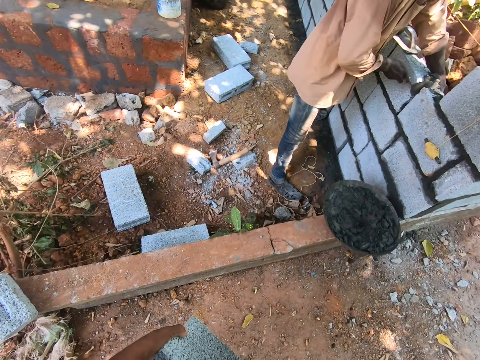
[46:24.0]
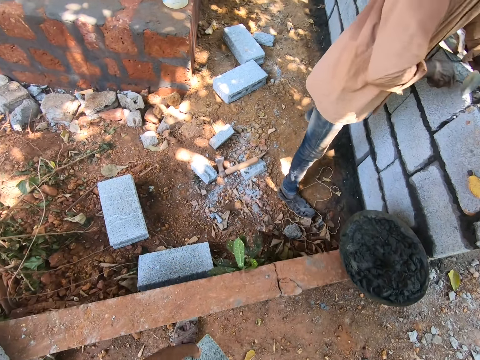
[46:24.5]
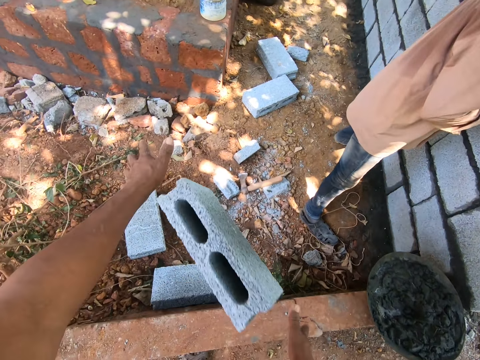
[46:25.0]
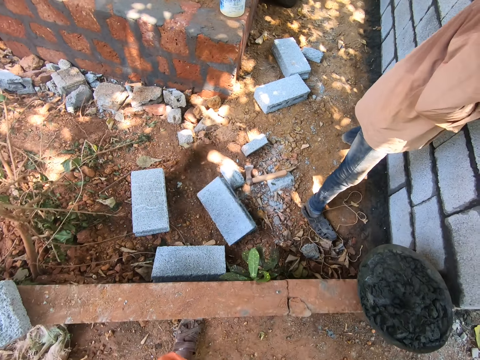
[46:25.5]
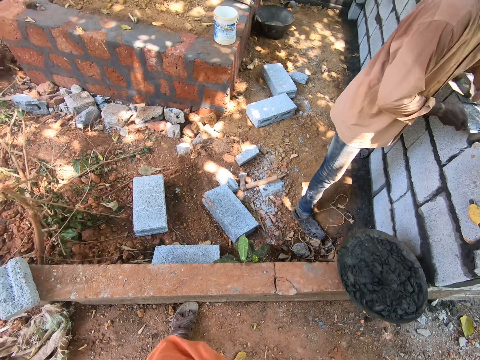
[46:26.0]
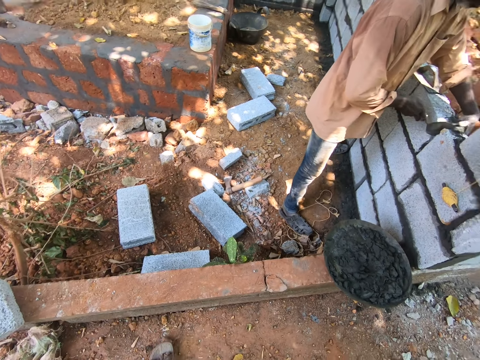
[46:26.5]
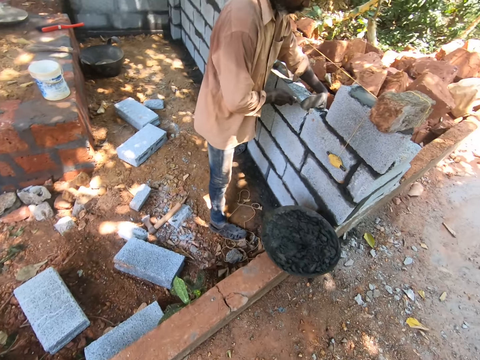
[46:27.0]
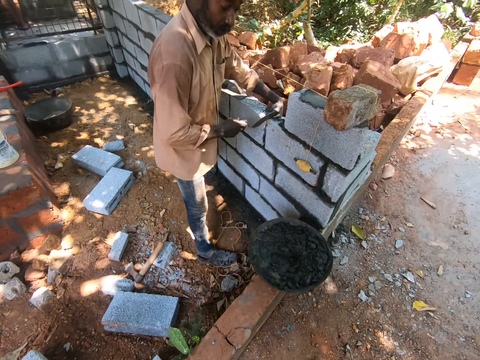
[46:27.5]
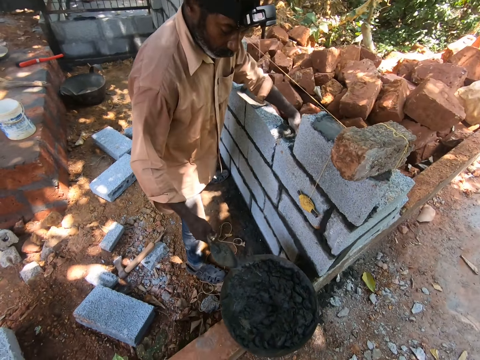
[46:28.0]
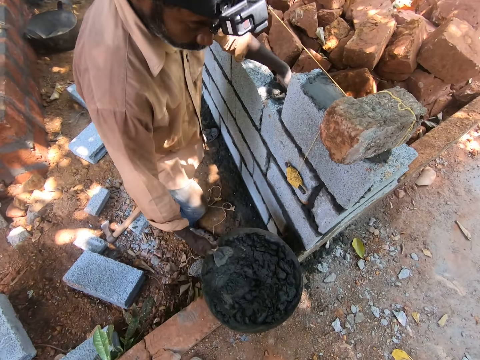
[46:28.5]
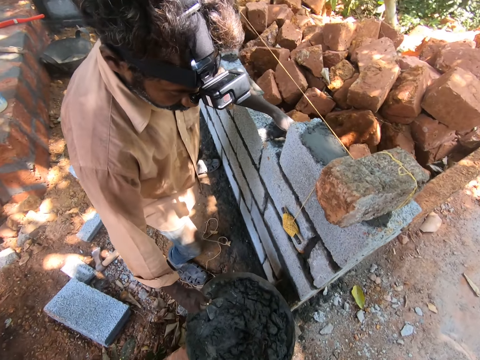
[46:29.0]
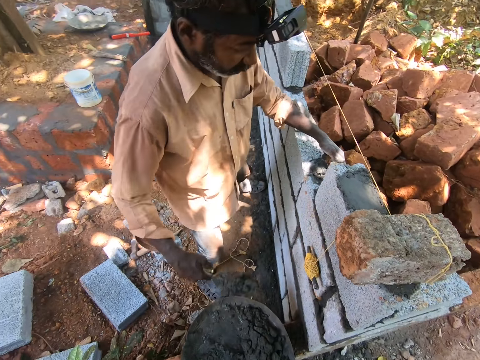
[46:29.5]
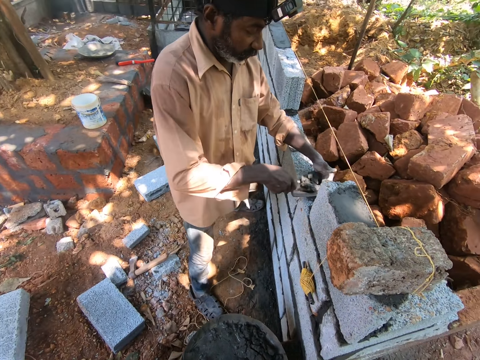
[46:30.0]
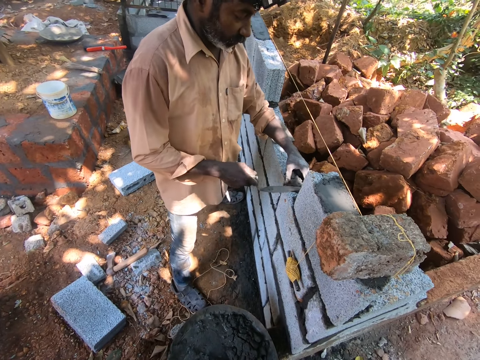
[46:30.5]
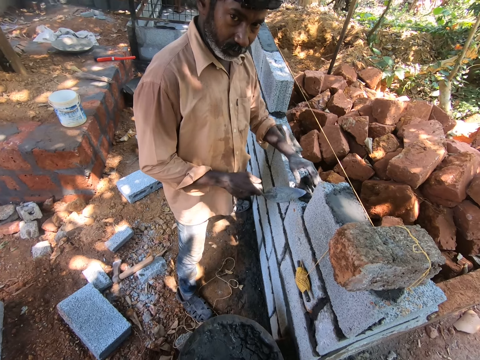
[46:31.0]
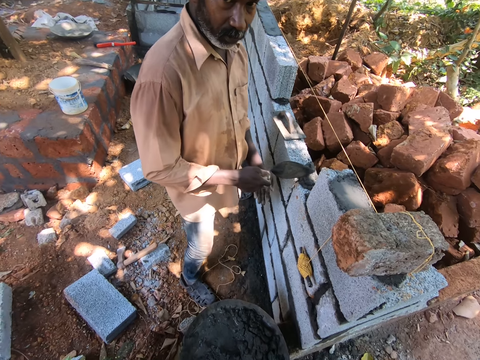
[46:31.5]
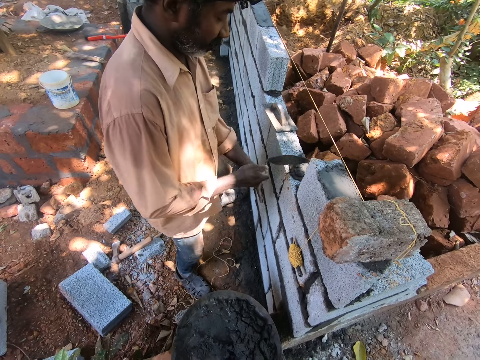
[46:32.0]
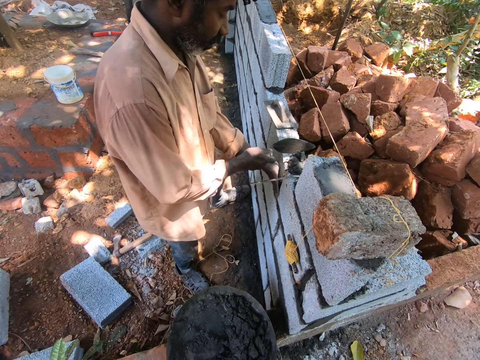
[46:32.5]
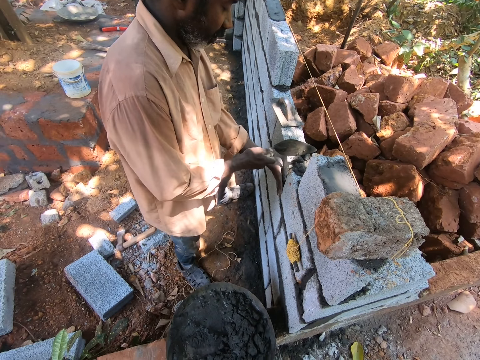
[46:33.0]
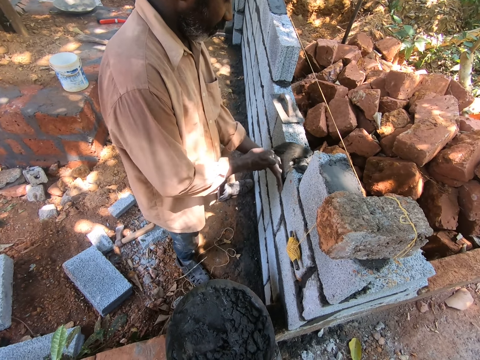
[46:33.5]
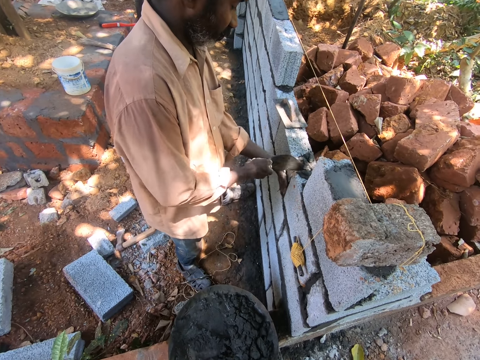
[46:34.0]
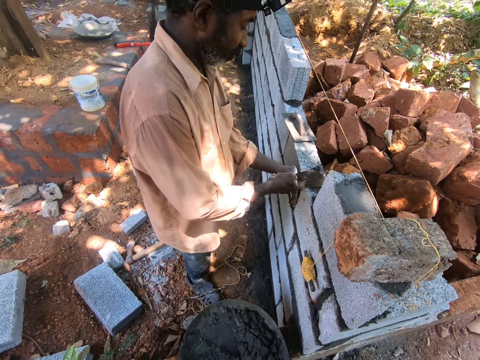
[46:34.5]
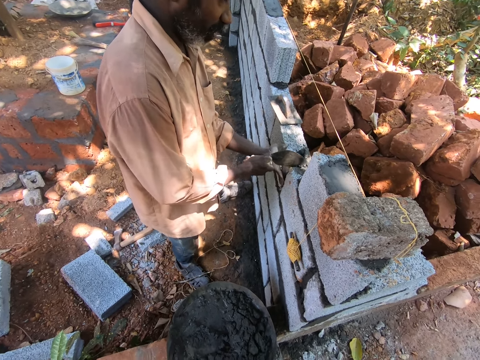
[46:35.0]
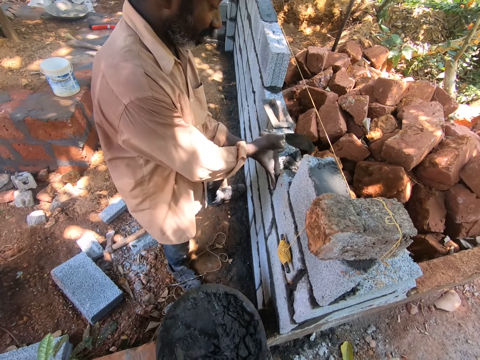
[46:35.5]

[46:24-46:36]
The camera wearer drops the brick in both hands onto the ground. They interact with the man. They converse with the man. The man scoops mortar from an aluminum bowl on a small fence with the brick trowel in his right hand. The man pours the mortar in the brick trowel onto the wall. The man adjusts the mortar on the wall with the brick trowel in his right hand.

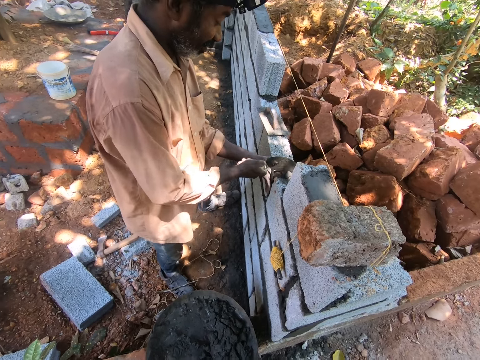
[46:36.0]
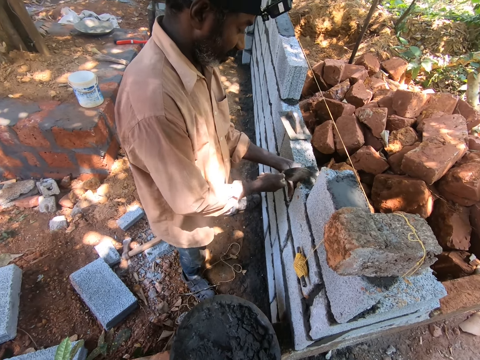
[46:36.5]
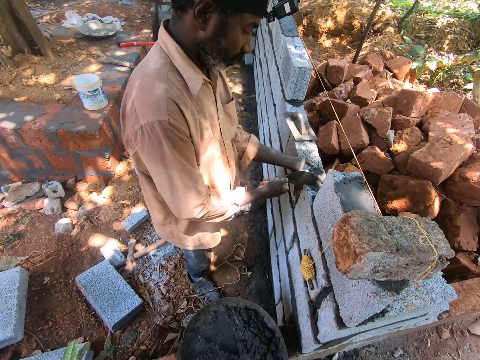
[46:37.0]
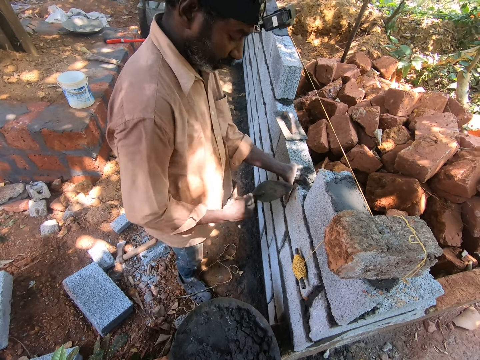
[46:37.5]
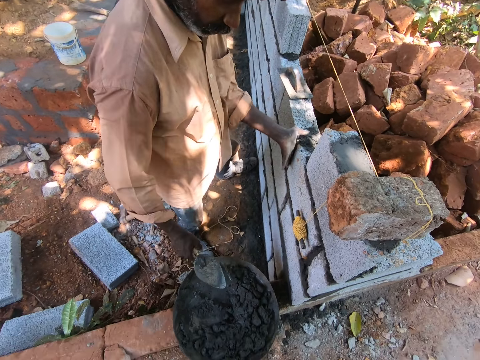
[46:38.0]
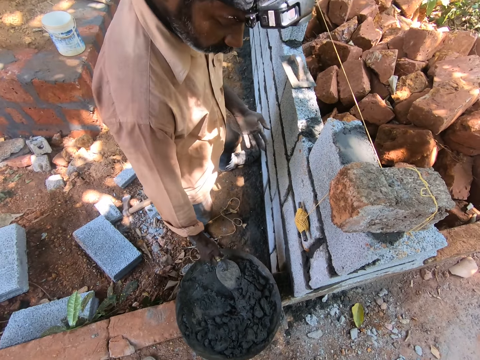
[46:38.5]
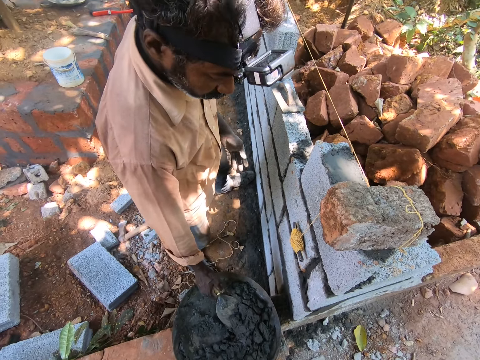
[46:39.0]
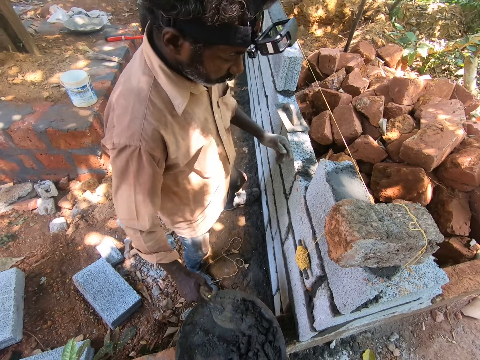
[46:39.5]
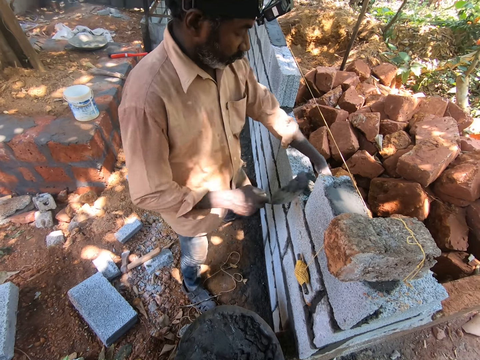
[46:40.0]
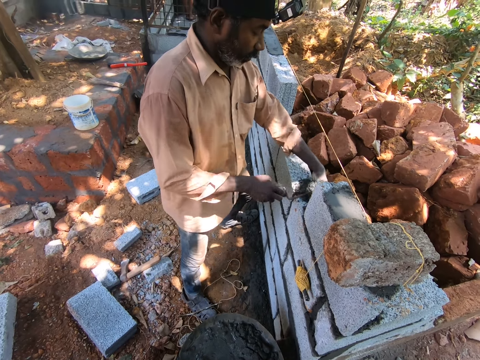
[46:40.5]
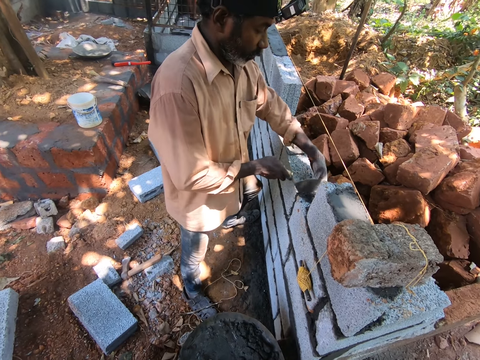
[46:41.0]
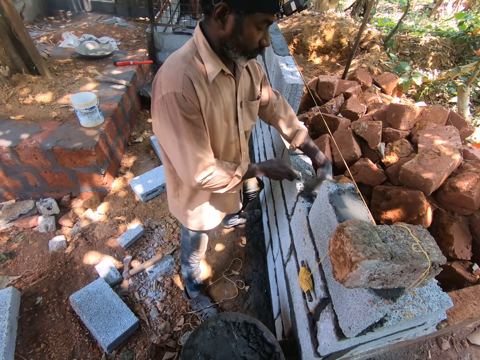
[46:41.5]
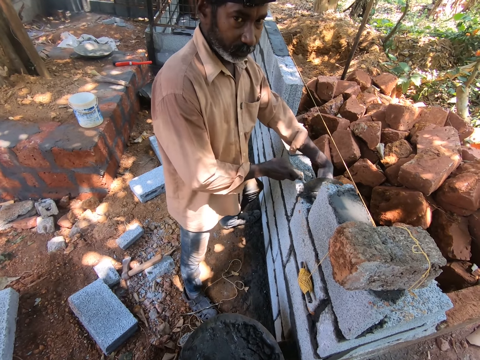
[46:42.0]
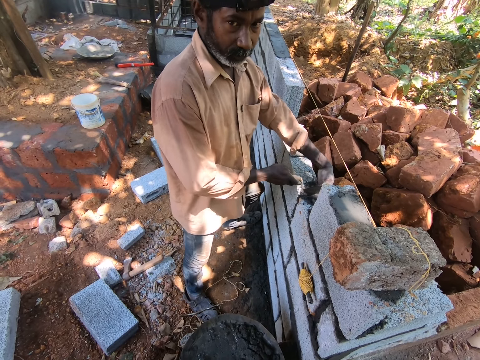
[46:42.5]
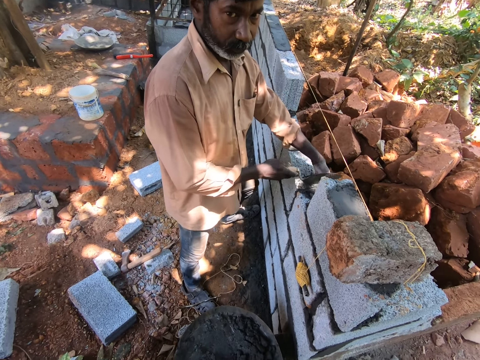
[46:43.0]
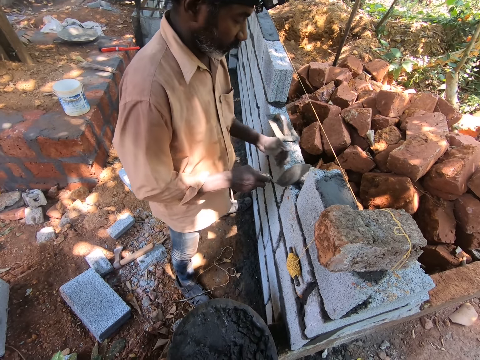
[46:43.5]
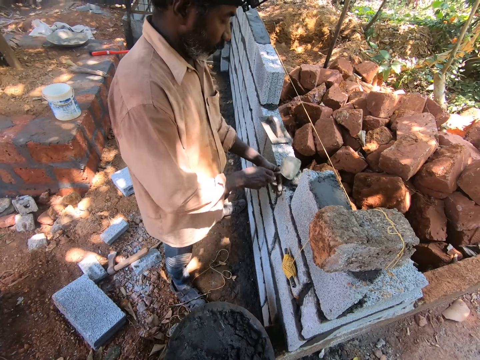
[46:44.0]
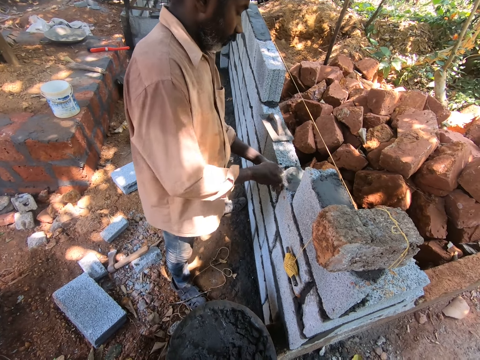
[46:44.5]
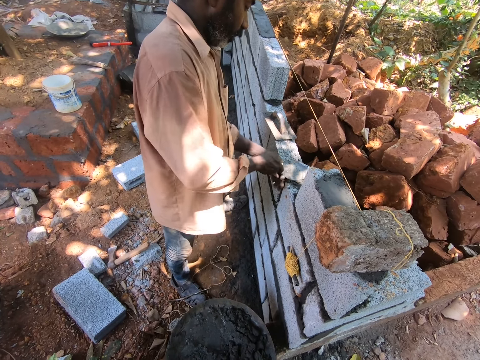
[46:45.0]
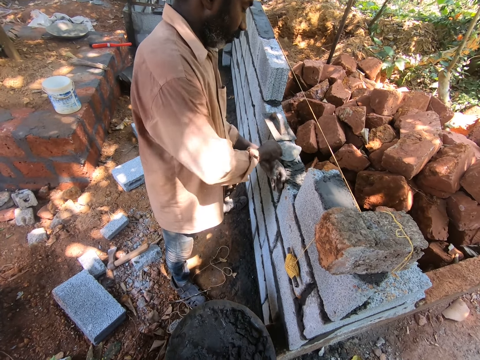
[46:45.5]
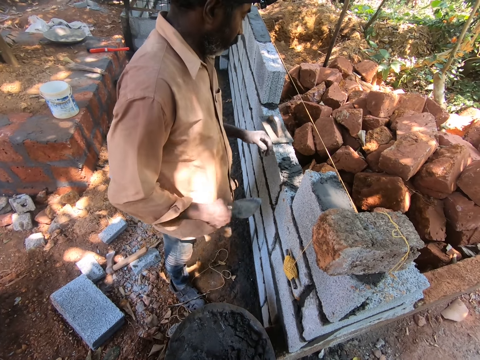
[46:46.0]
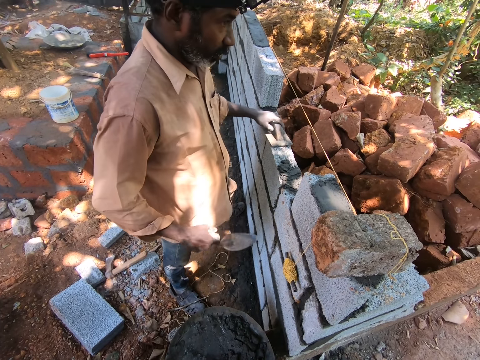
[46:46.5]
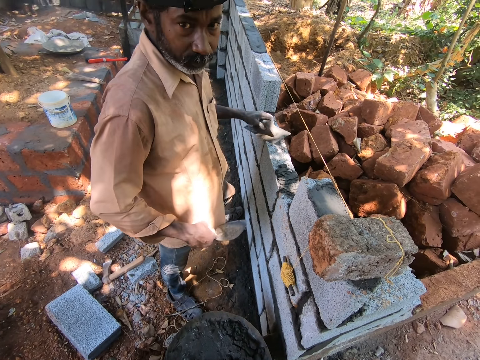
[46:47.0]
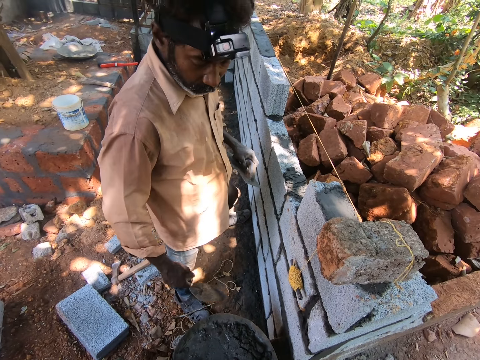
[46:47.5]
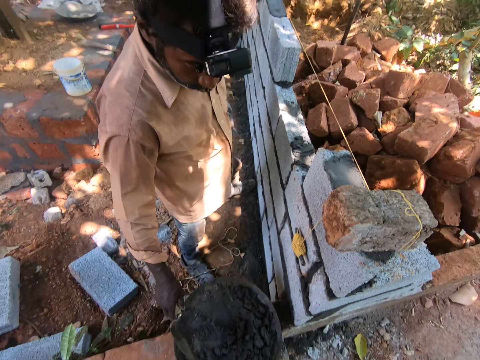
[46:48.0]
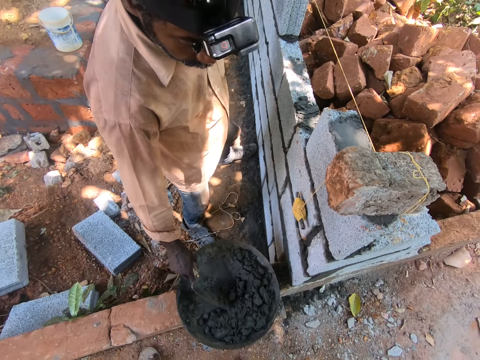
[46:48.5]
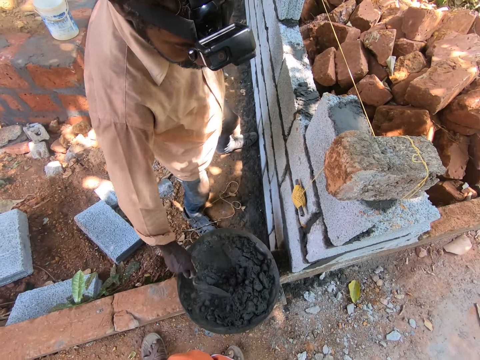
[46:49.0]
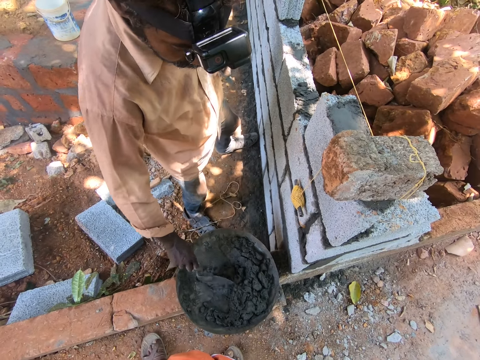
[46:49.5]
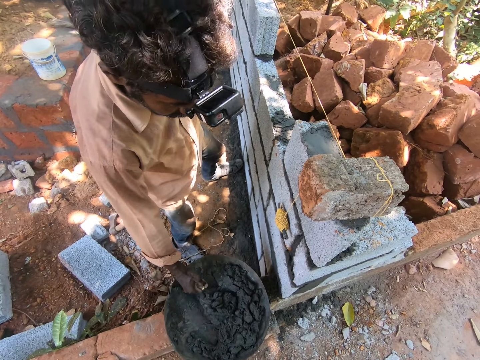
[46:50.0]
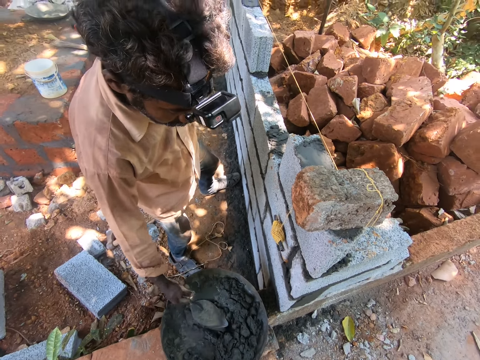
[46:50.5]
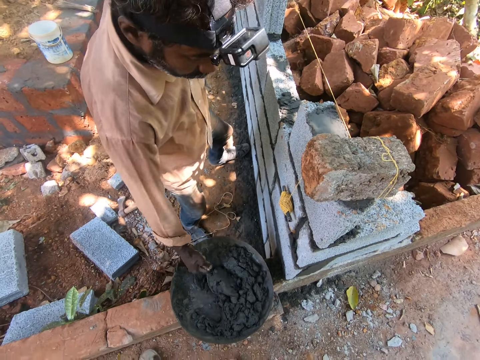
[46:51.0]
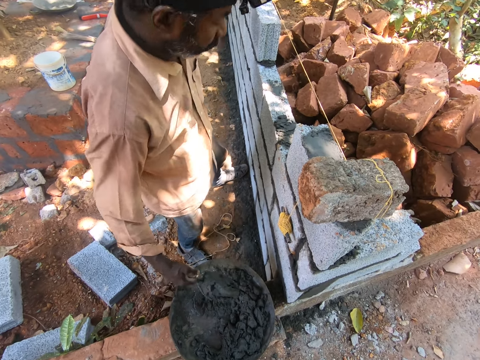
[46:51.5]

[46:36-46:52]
The man scoops mortar from an aluminum bowl on a small fence with the brick trowel in his right hand. The man pours the mortar in the brick trowel onto the wall. The man adjusts the mortar on the wall with the brick trowel in his right hand. The man constructs the wall with the bricks. The man picks up a plastering trowel from the wall with his left hand. The man scoops mortar from the aluminum bowl on the small fence with the brick trowel in his right hand.
